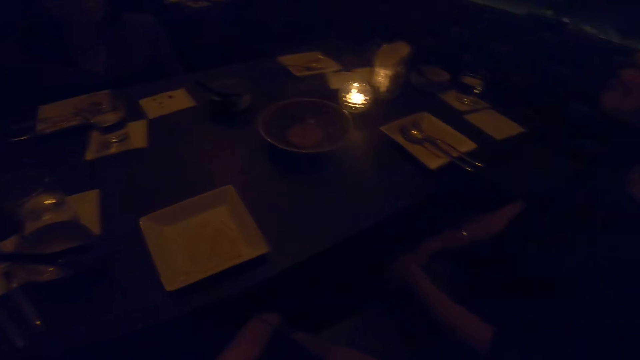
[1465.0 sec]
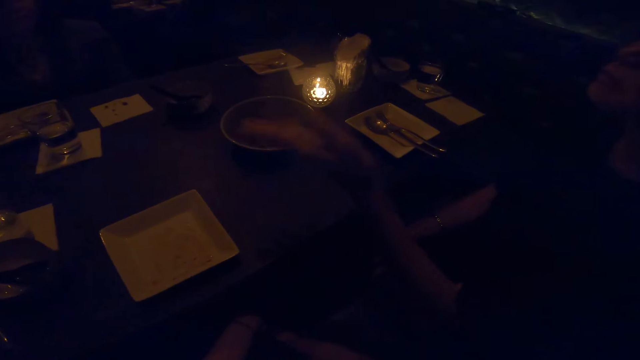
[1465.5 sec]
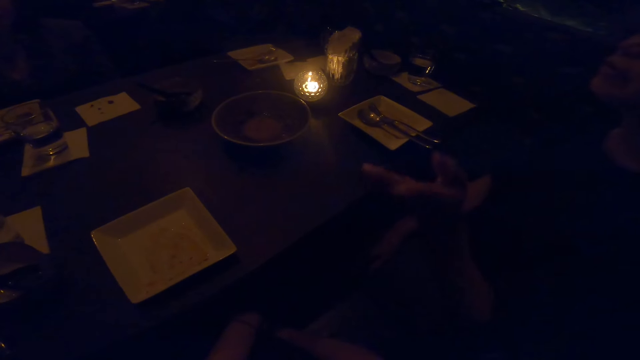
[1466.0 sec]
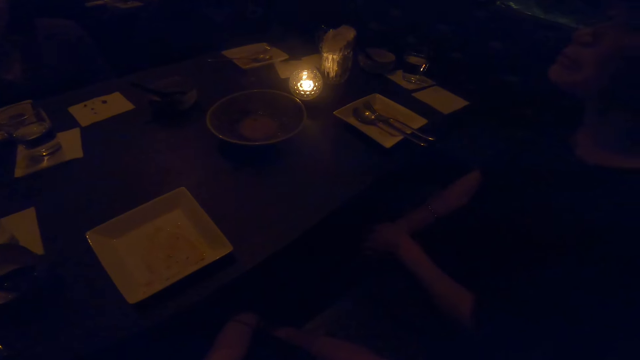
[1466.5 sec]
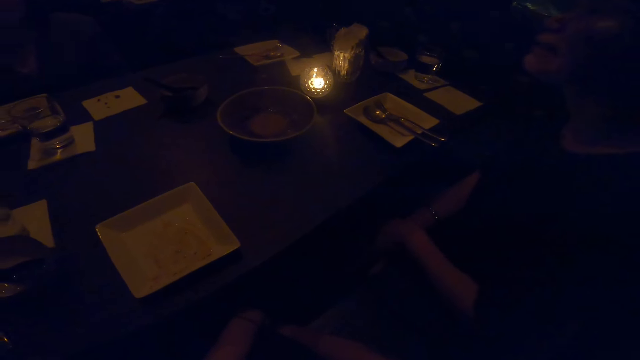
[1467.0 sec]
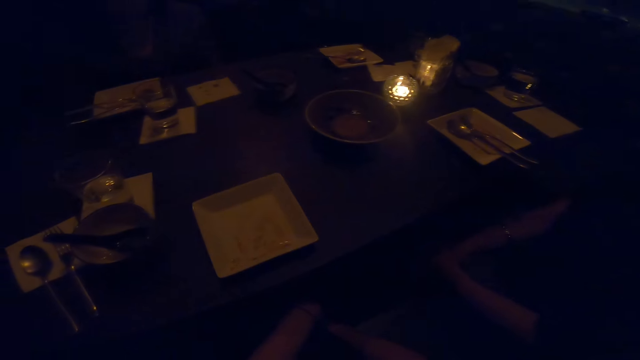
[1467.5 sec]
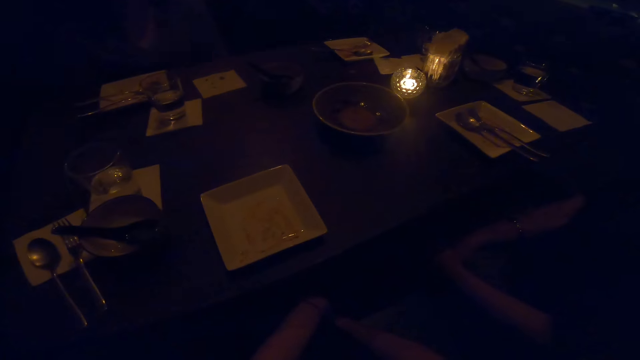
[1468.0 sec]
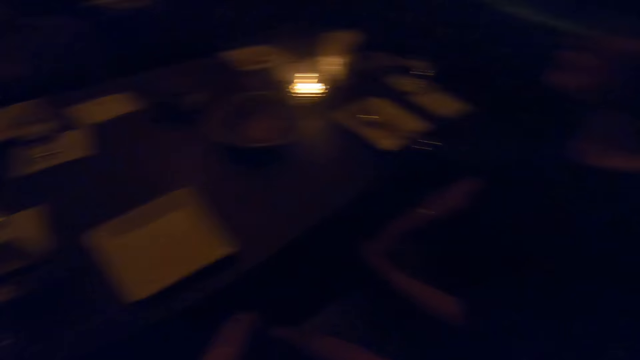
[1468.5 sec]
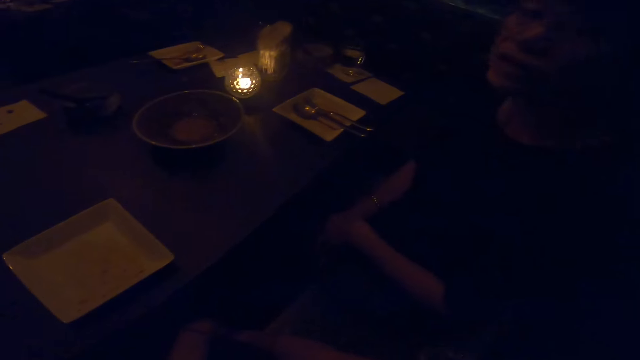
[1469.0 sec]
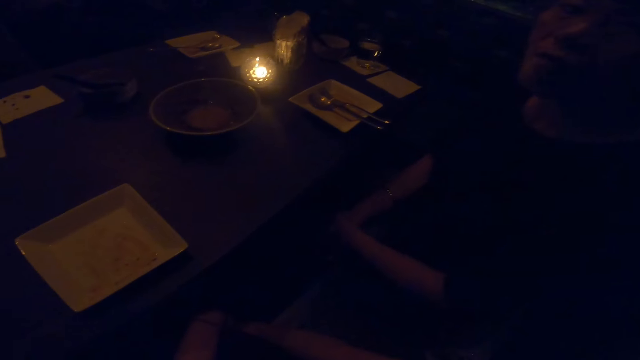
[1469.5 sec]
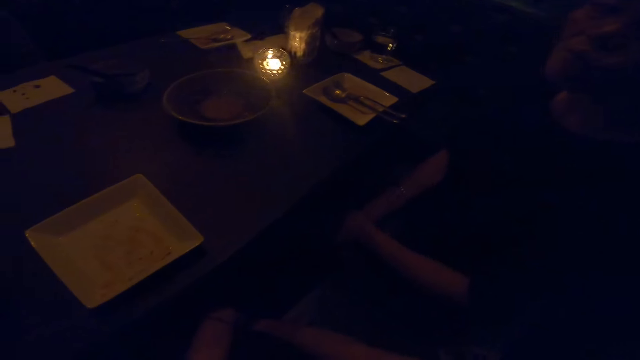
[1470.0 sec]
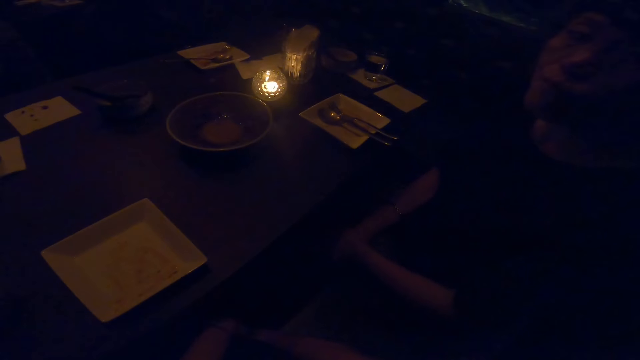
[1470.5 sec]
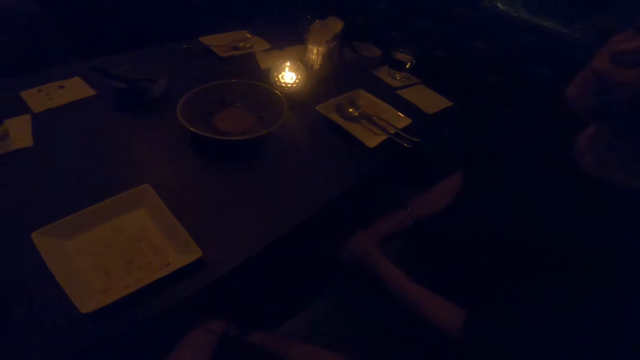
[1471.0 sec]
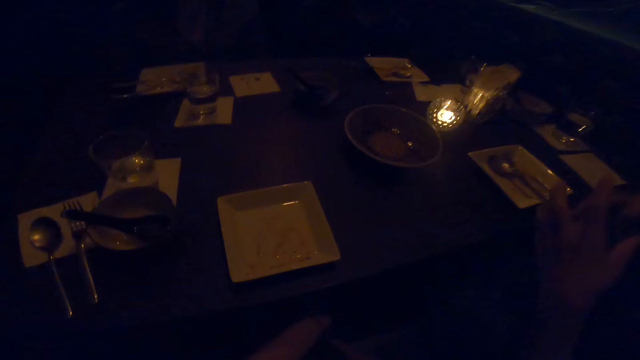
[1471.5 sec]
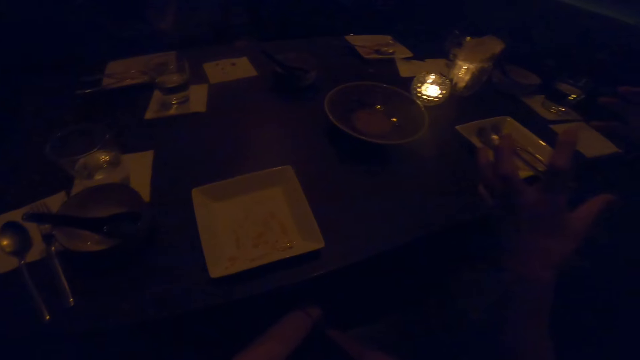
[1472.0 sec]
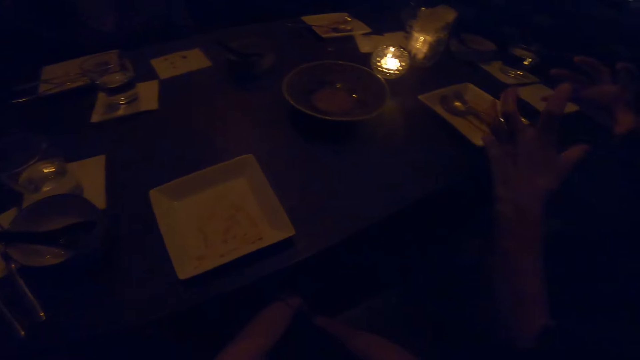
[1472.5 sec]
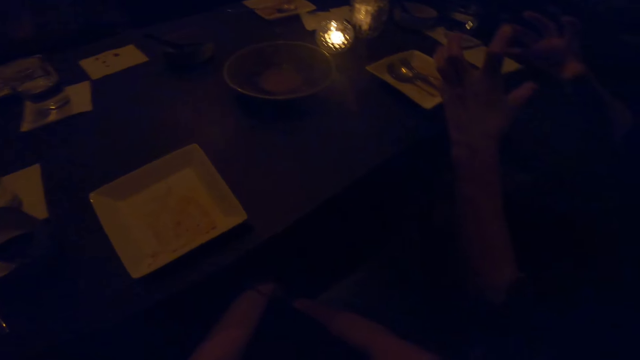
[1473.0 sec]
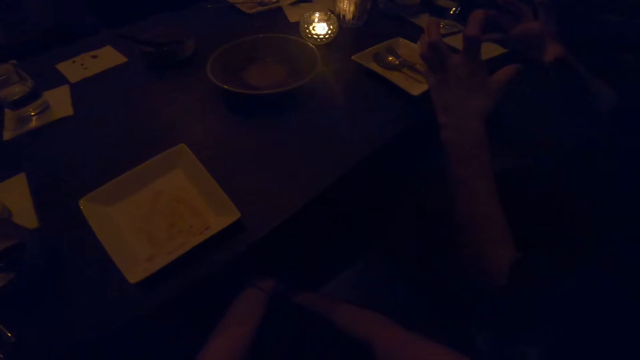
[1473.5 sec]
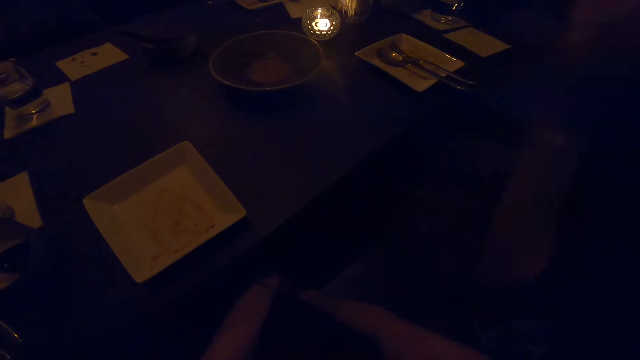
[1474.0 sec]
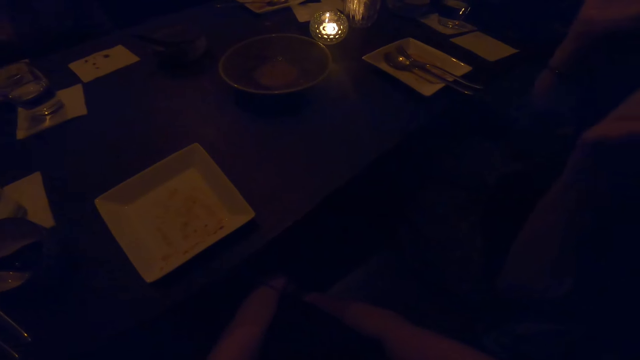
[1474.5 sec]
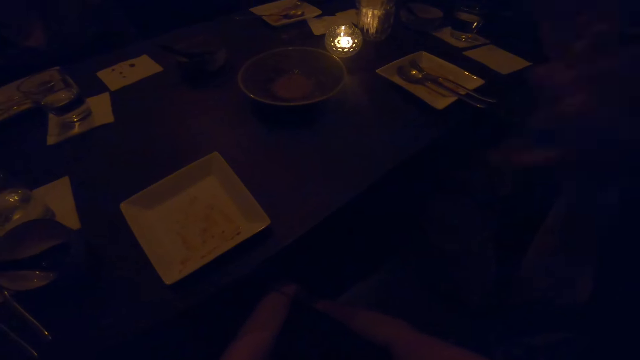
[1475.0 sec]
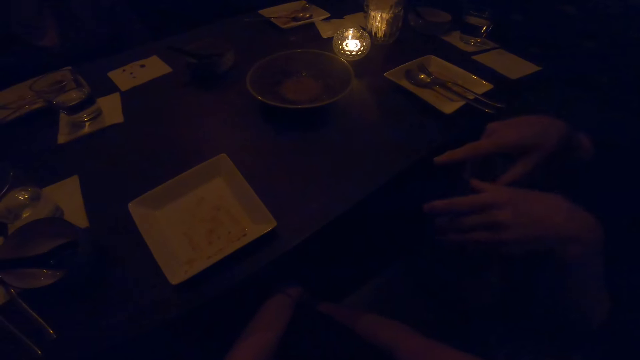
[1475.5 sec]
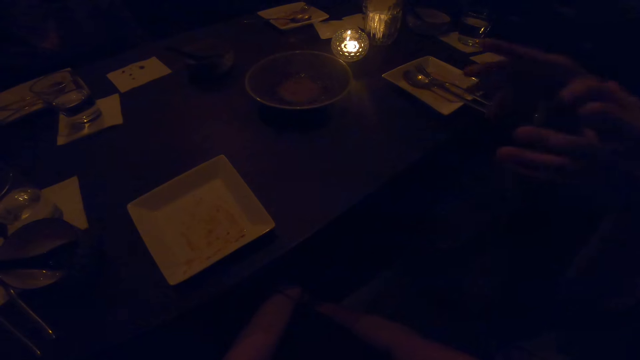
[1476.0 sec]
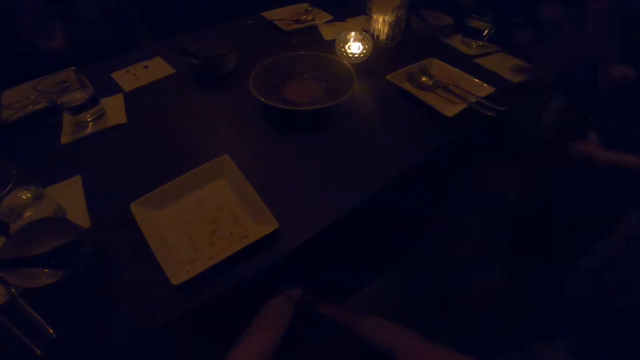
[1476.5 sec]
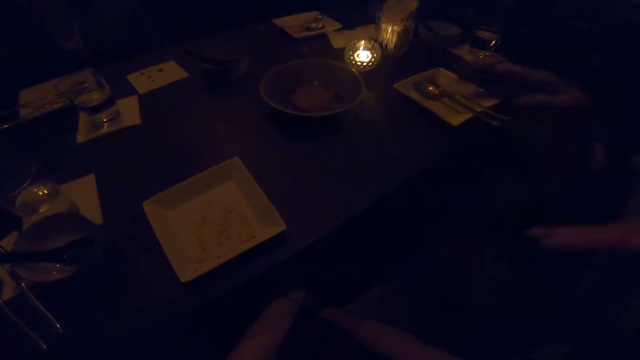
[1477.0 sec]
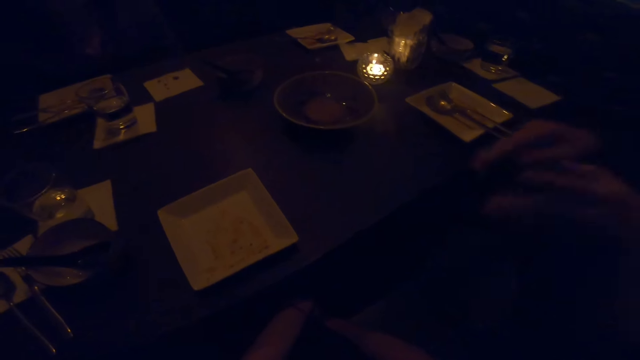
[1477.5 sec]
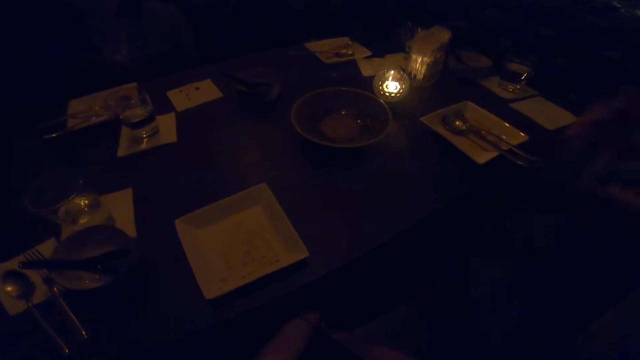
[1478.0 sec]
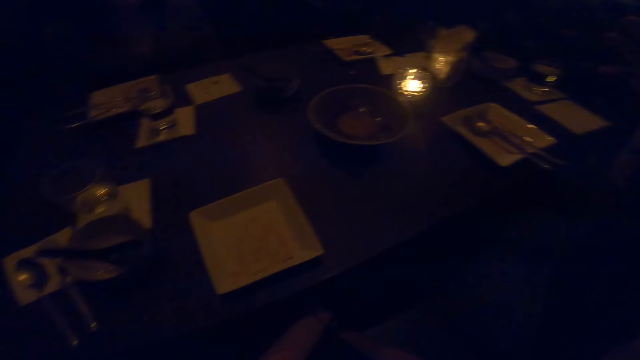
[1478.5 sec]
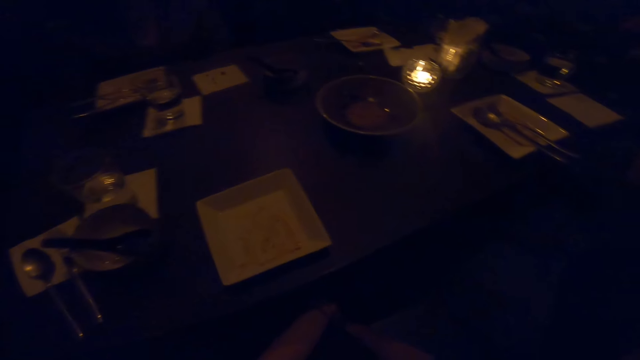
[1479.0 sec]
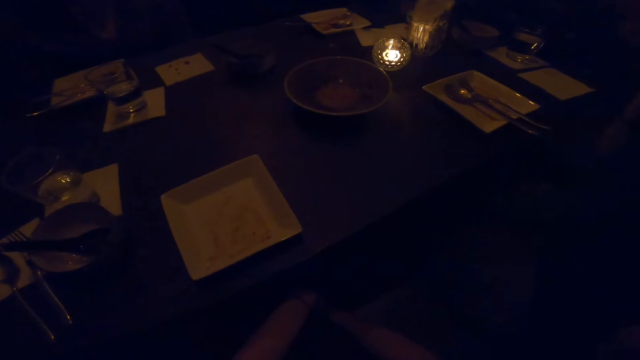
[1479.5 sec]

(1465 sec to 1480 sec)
A female does a hand movement. The female converses with the camera wearer. The camera wearer talks to a man. The female does a hand movement. The female converses with the camera wearer.

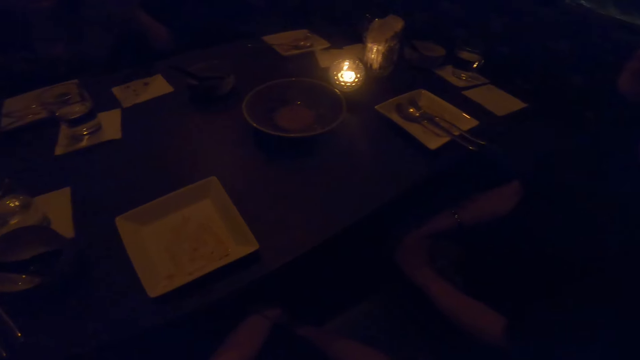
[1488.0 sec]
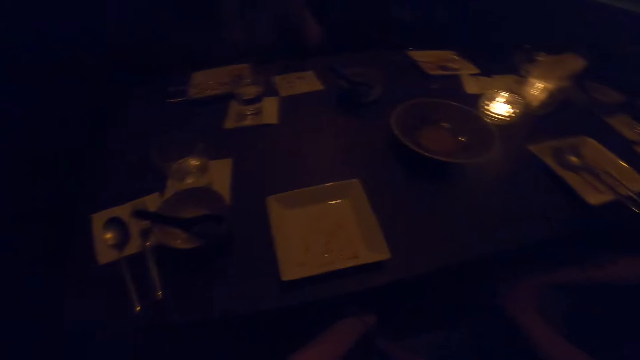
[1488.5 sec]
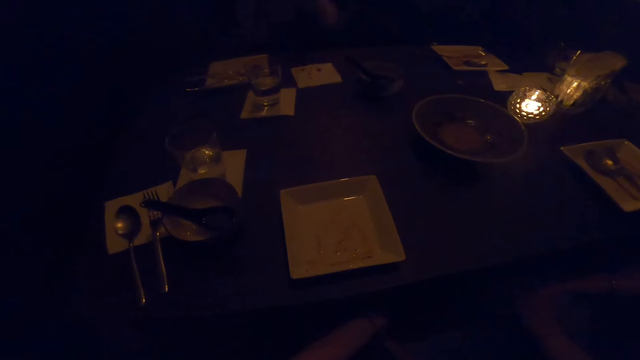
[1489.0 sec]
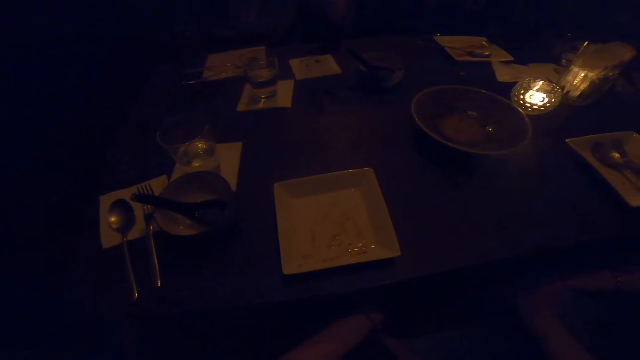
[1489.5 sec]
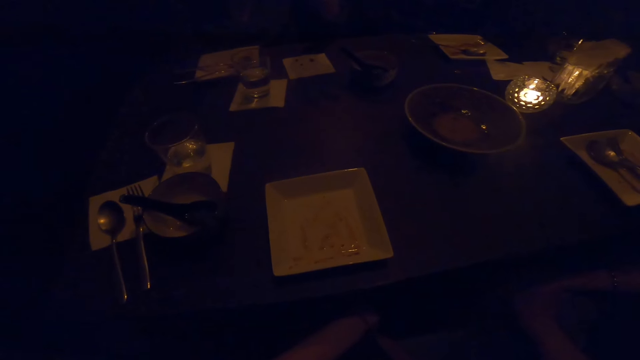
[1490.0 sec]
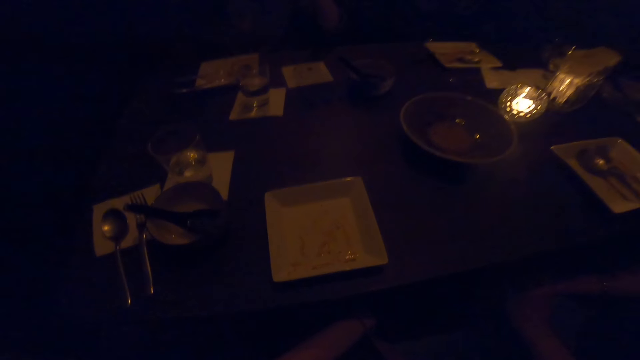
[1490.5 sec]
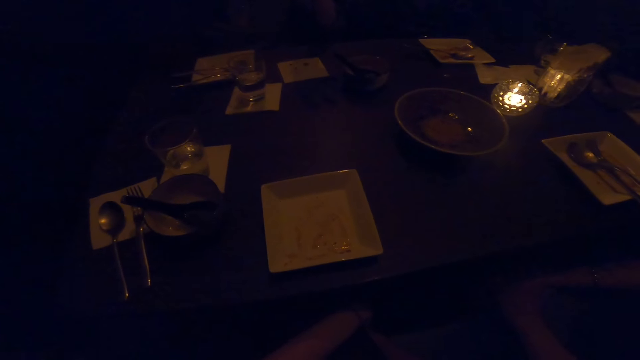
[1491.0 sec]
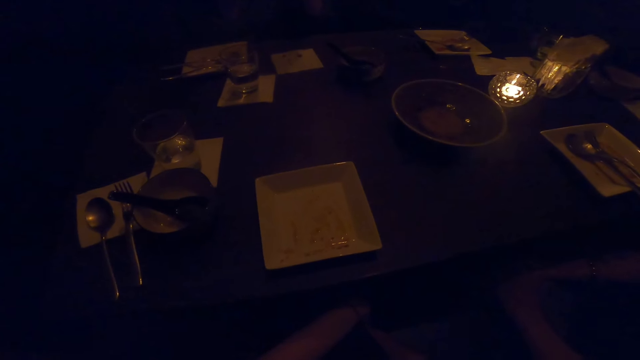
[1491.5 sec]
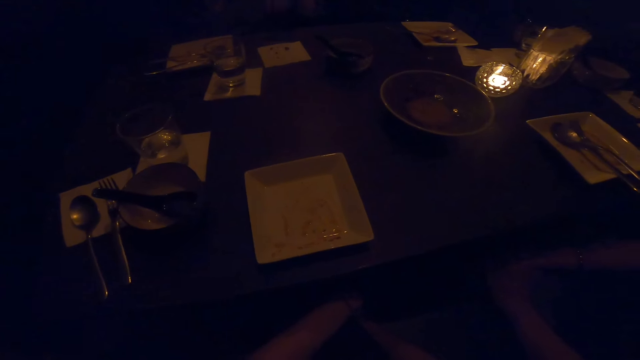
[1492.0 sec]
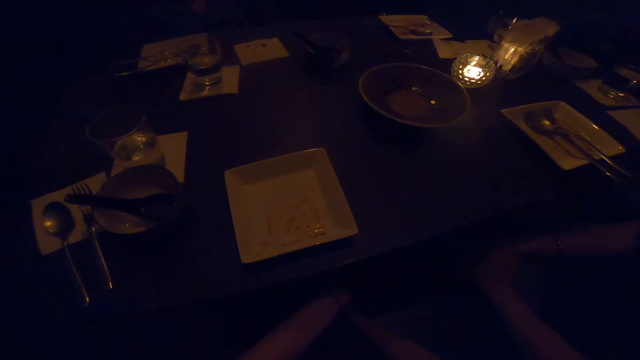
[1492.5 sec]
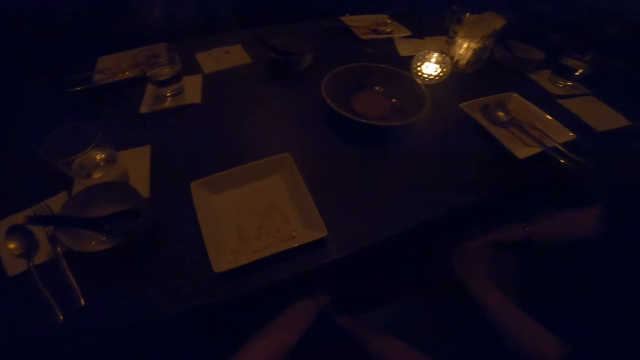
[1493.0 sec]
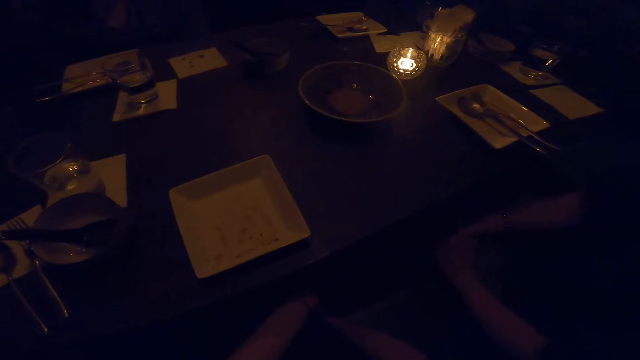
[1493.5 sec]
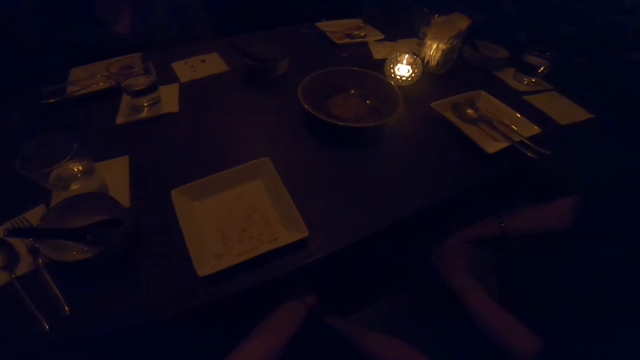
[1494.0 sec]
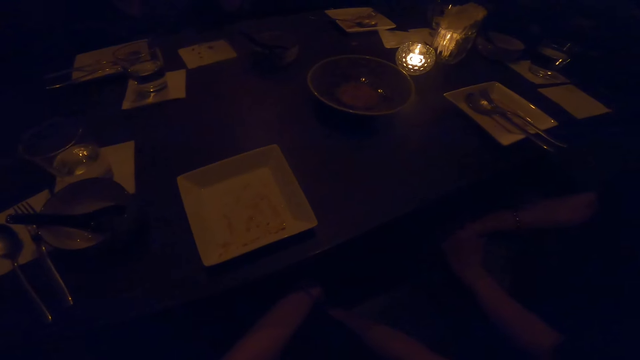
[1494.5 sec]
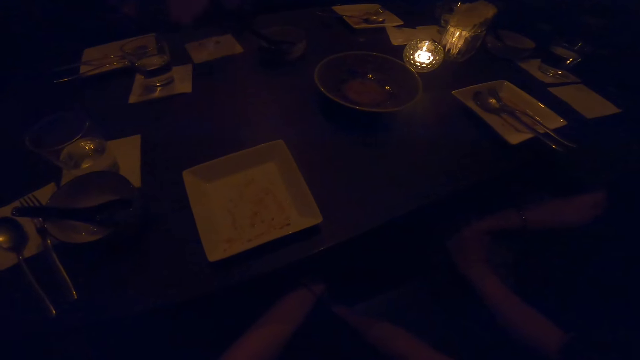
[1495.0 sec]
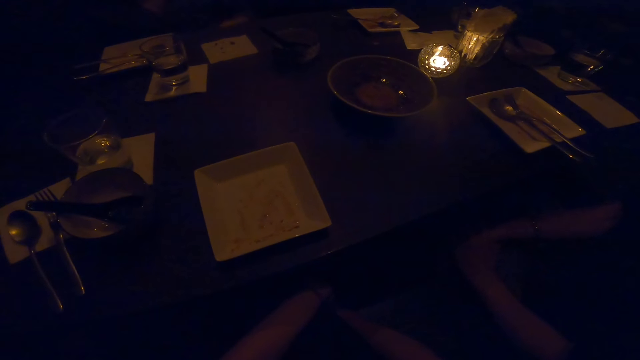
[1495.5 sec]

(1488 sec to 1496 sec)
A man talks to another man.
